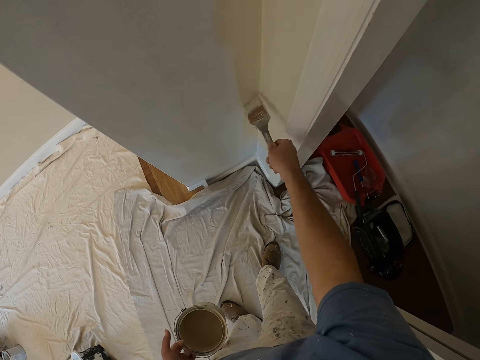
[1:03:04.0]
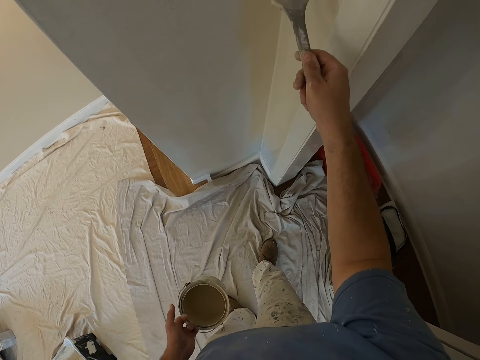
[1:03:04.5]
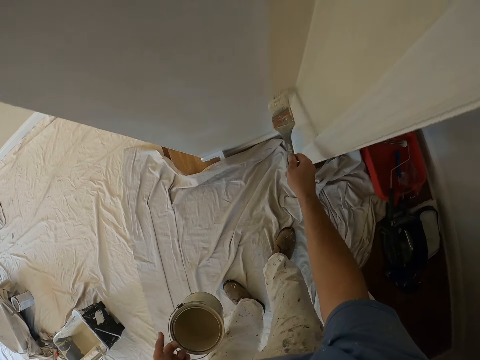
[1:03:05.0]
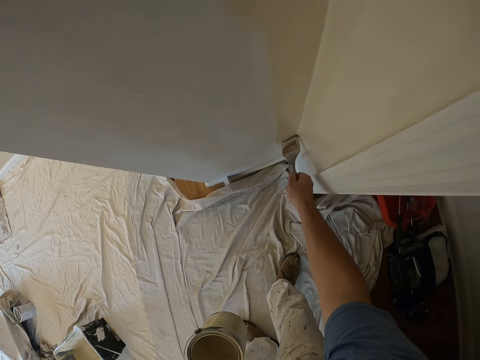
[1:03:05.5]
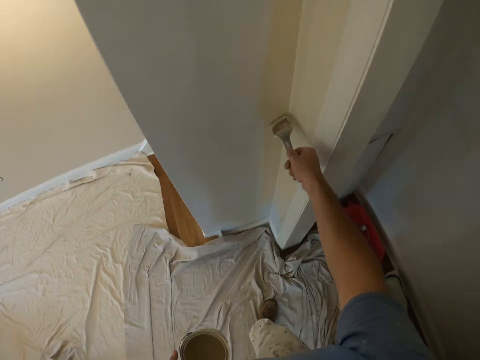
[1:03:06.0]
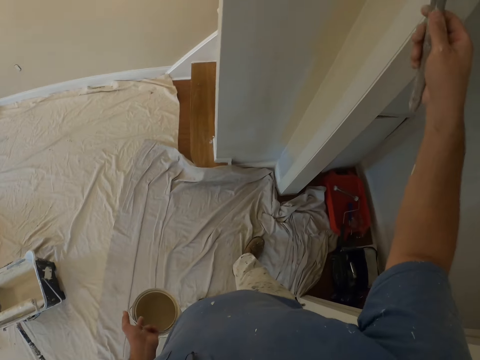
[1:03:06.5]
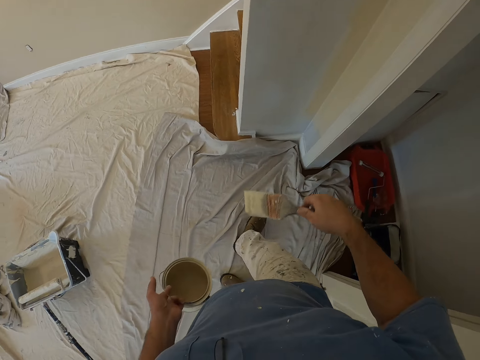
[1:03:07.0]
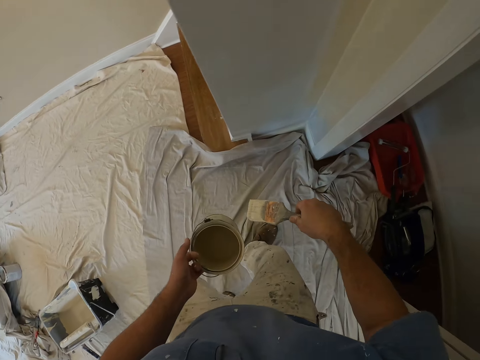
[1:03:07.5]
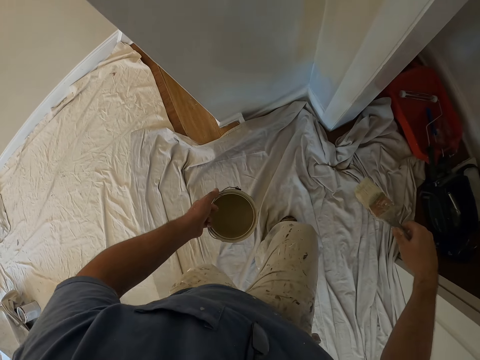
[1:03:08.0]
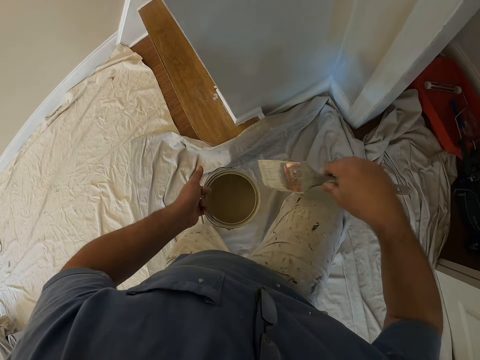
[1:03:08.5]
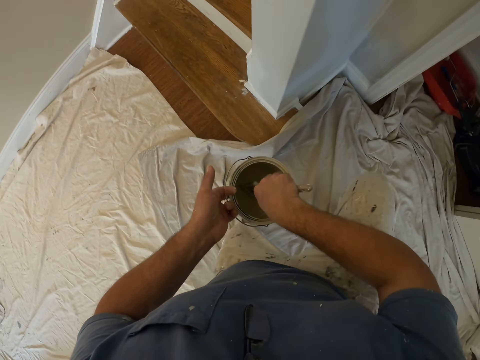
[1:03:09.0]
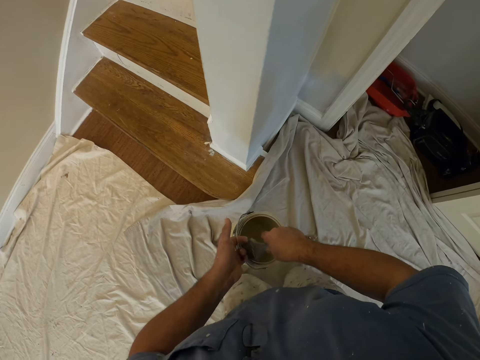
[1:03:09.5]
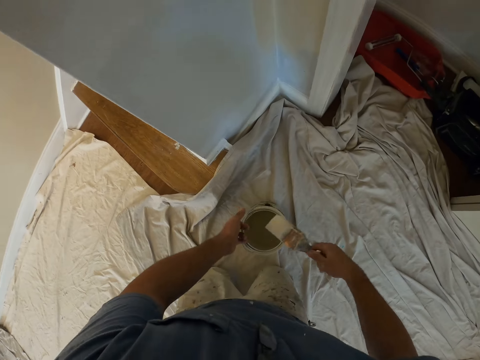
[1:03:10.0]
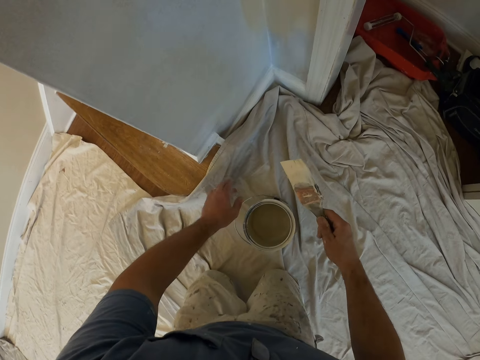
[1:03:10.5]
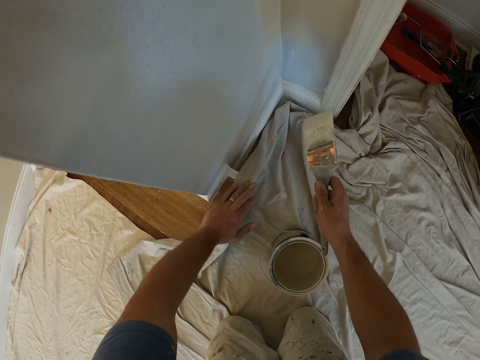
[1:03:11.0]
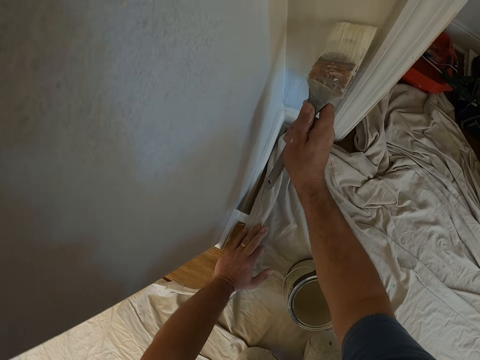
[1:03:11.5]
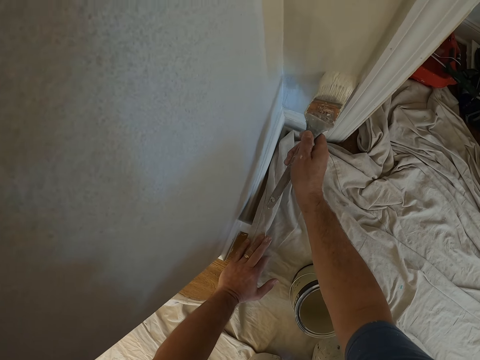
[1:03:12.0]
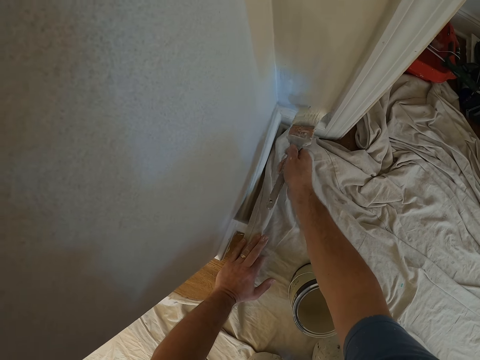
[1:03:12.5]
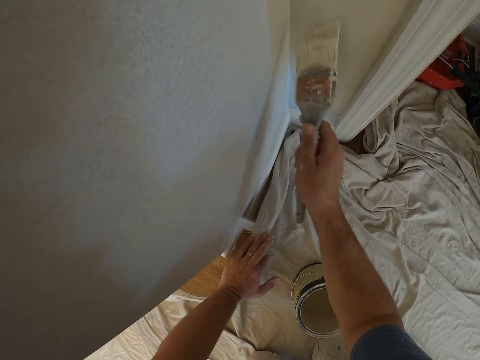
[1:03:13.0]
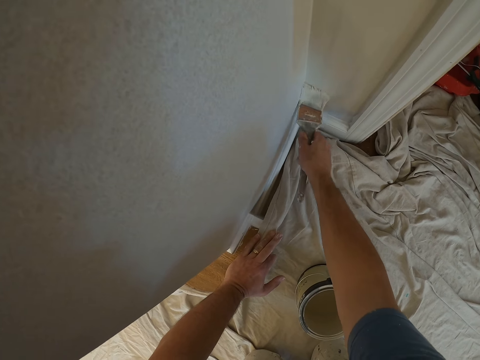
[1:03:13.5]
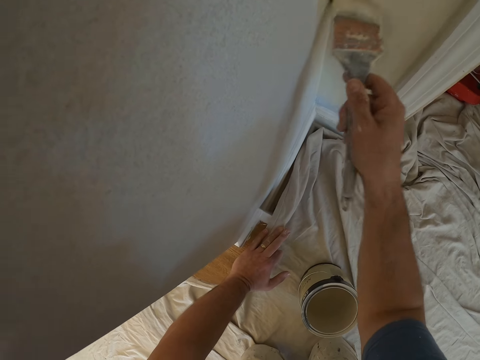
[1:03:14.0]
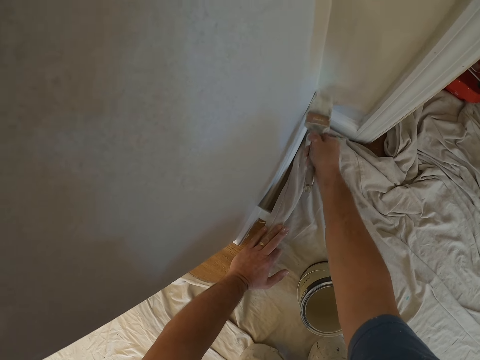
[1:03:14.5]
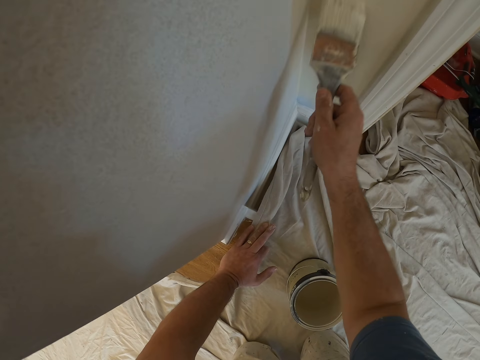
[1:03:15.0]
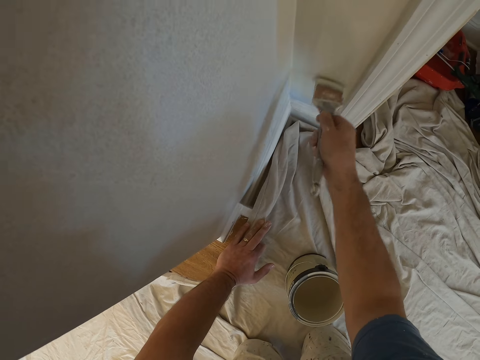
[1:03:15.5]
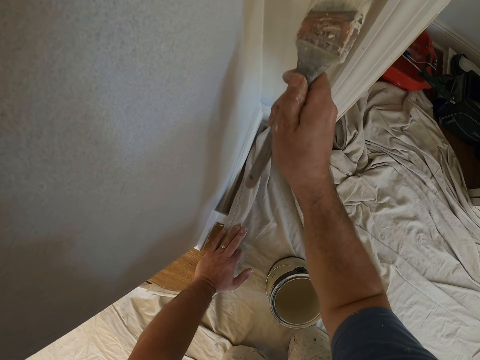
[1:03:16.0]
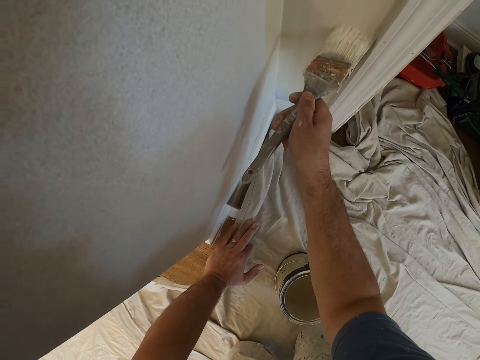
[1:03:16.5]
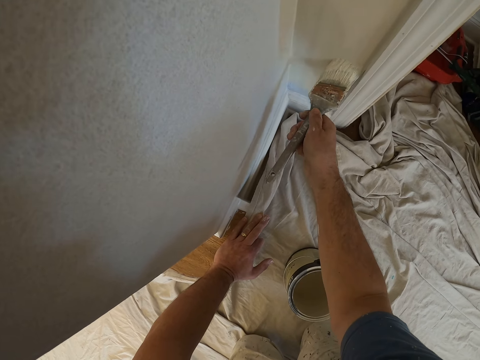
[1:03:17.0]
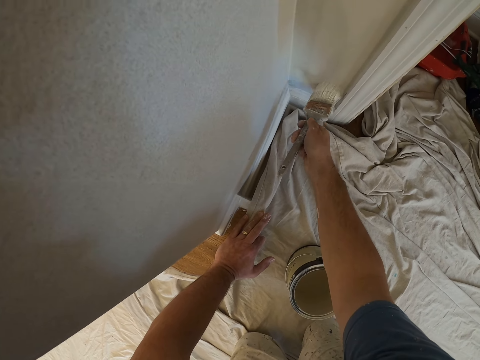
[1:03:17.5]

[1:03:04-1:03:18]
The camera wearer kneels. He takes some paint from the paint can with the paint brush. He drops the paint can on the floor. He rests his left hand on the wall. He paints the wall with the paint brush.

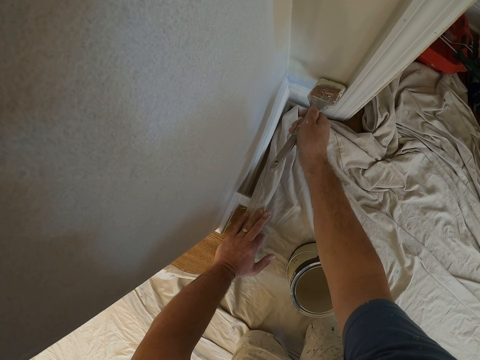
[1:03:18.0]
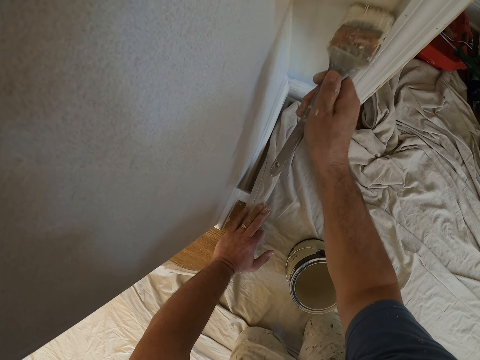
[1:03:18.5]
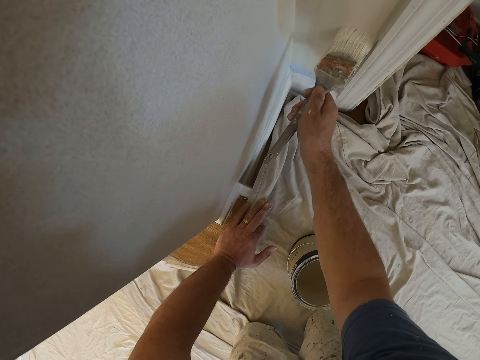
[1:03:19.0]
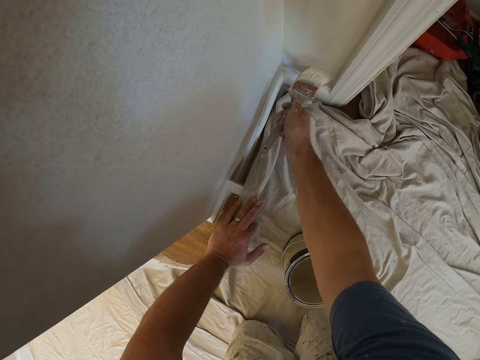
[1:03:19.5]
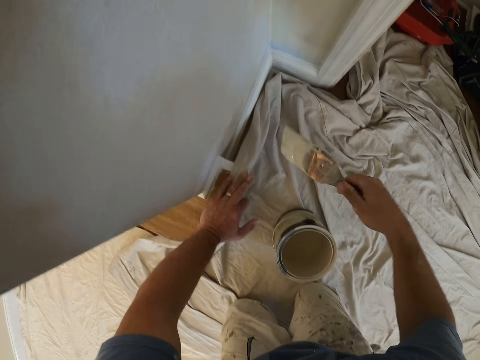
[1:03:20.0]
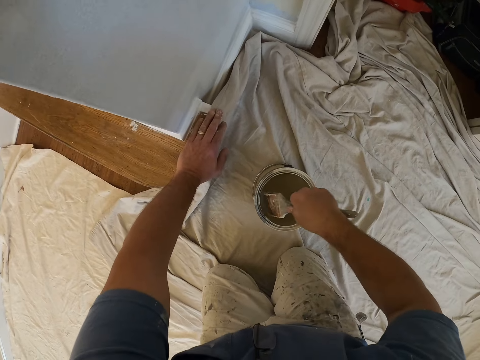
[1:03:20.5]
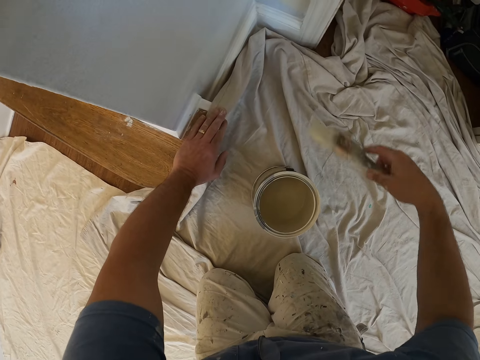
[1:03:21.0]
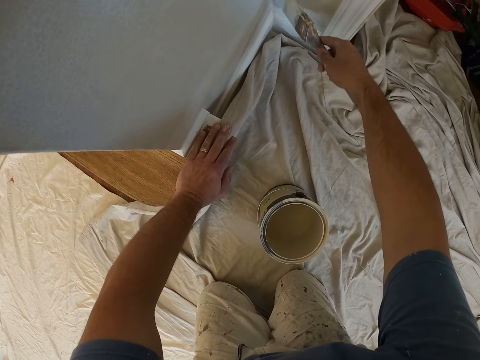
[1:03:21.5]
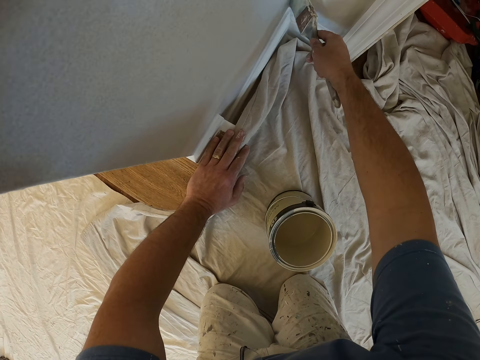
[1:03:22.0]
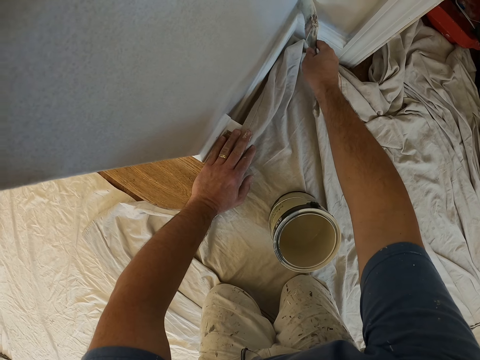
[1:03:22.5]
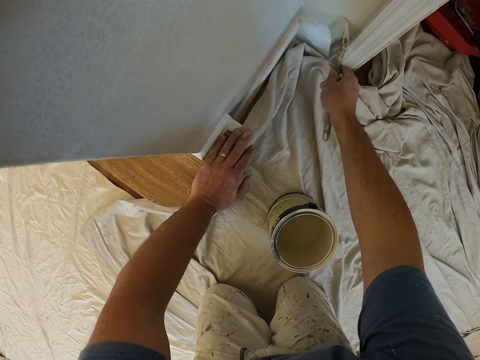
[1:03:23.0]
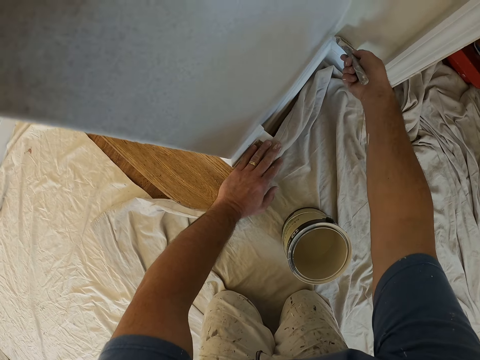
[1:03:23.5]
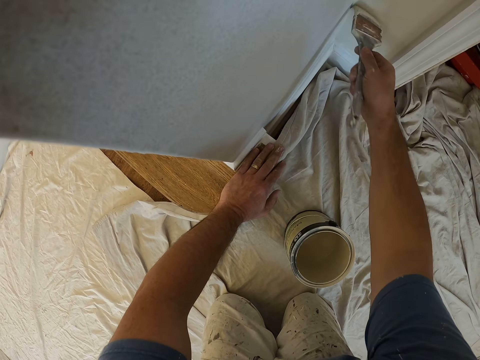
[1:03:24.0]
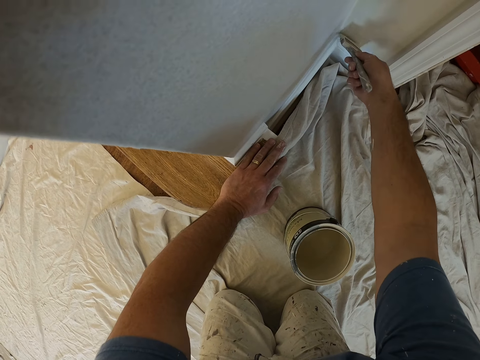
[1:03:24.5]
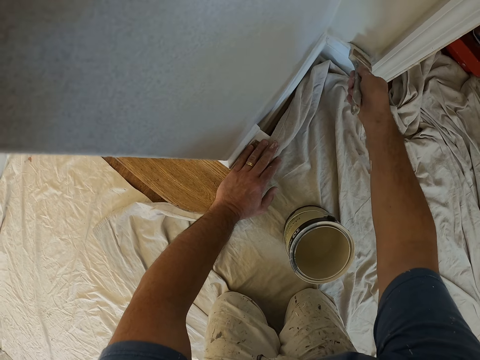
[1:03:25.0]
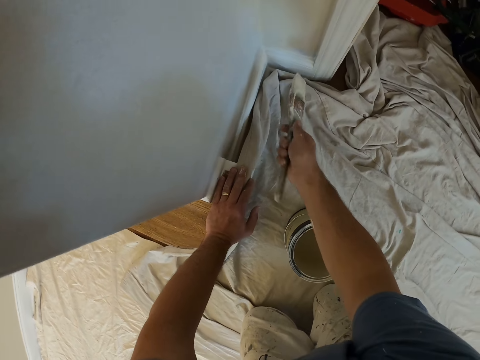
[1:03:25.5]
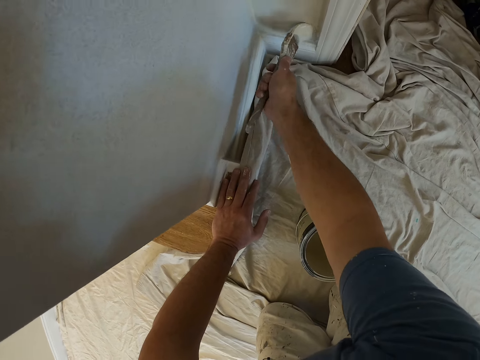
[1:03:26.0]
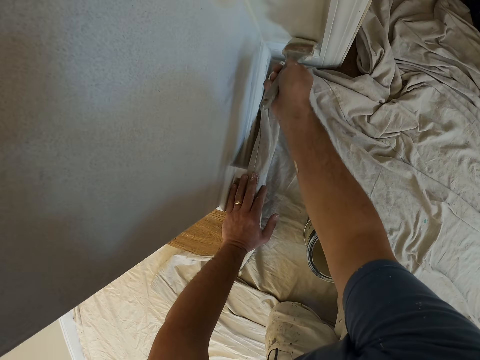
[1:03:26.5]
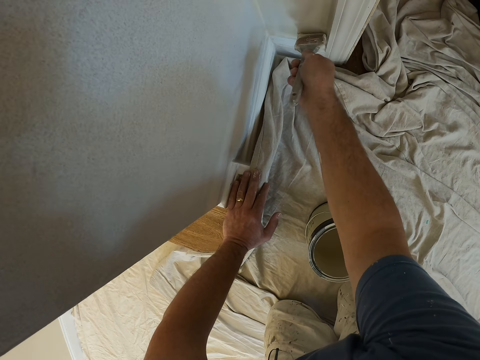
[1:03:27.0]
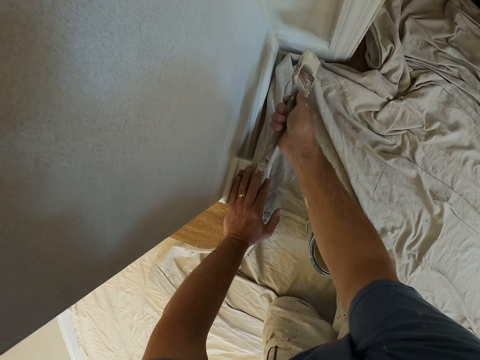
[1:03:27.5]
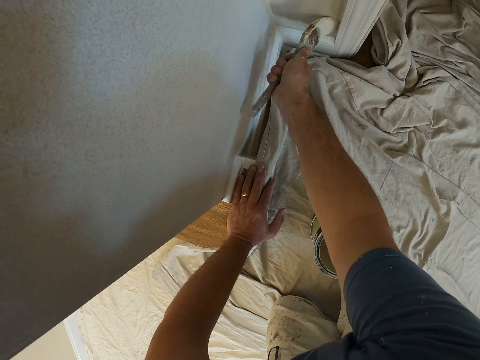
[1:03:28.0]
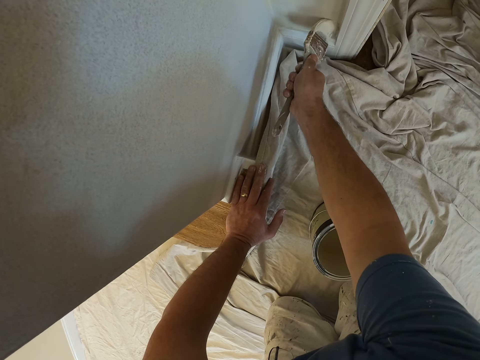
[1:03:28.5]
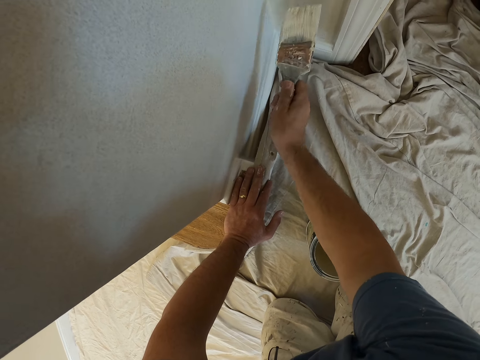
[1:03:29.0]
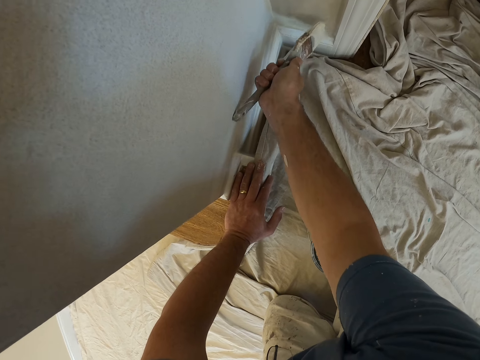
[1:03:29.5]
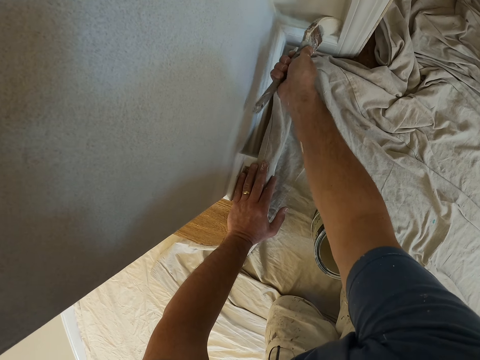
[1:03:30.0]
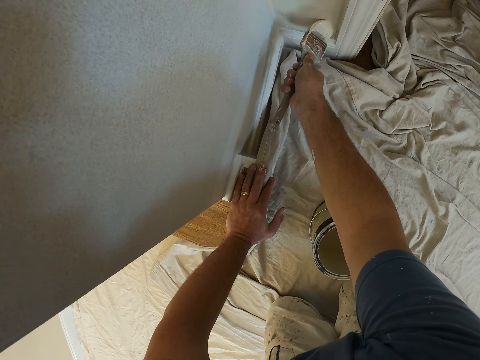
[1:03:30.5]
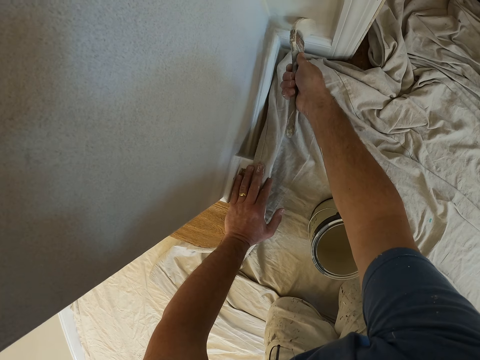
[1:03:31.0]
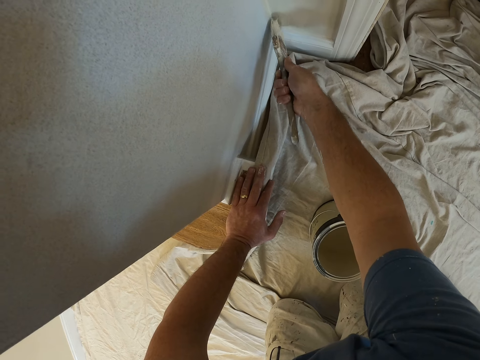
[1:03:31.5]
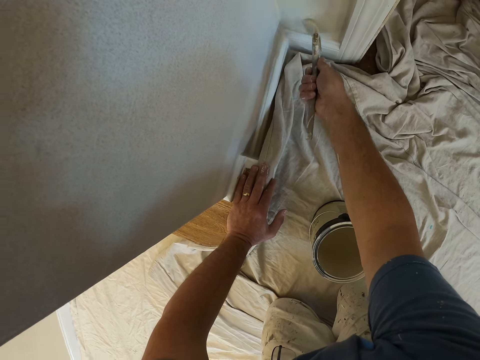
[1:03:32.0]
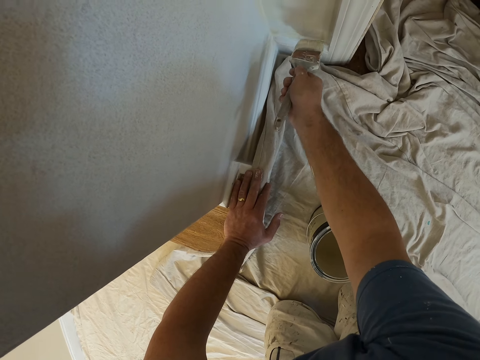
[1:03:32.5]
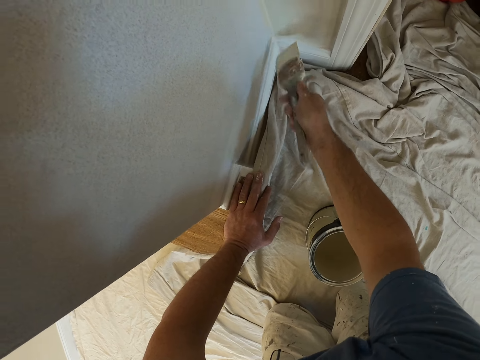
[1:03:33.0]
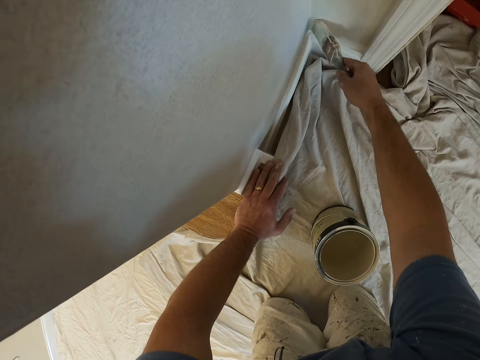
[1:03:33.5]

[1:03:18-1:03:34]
The camera wearer takes some paint from the paint can with the paint brush. They paint the wall with the paint brush.
